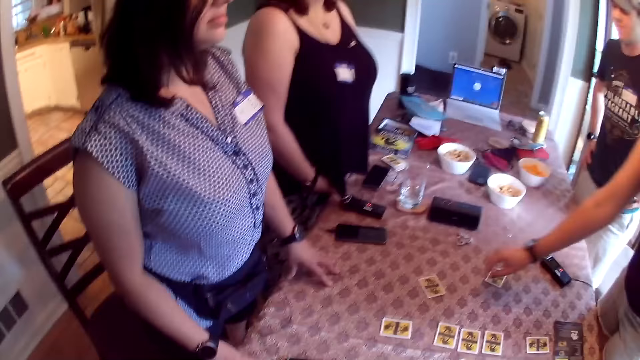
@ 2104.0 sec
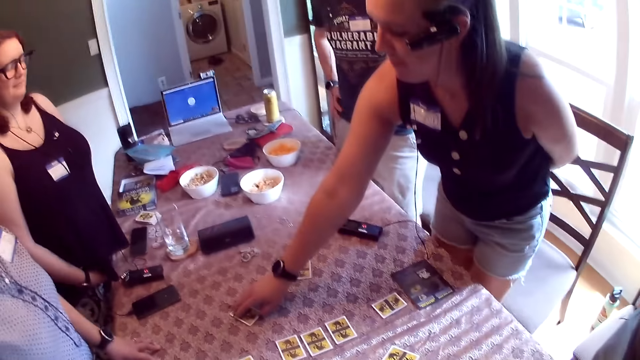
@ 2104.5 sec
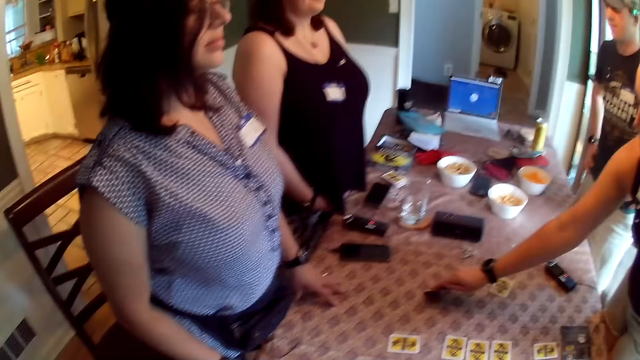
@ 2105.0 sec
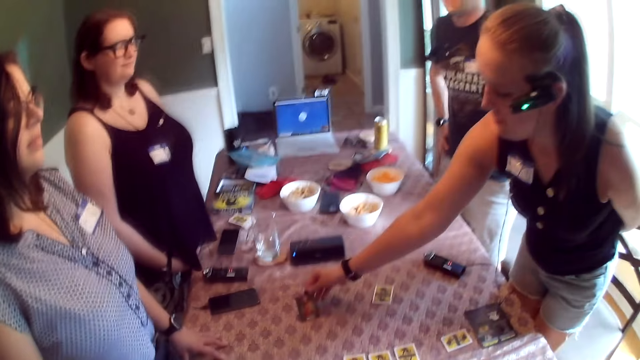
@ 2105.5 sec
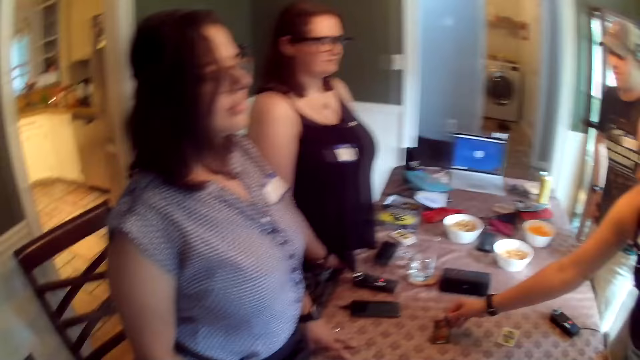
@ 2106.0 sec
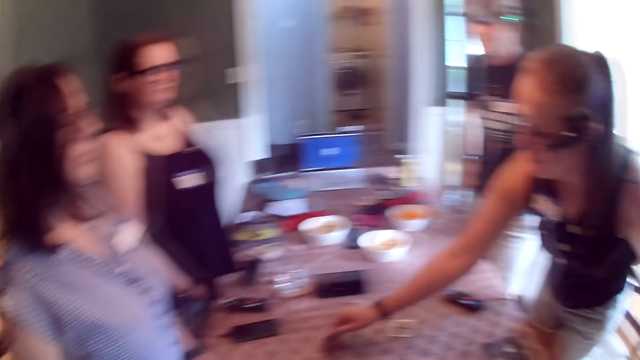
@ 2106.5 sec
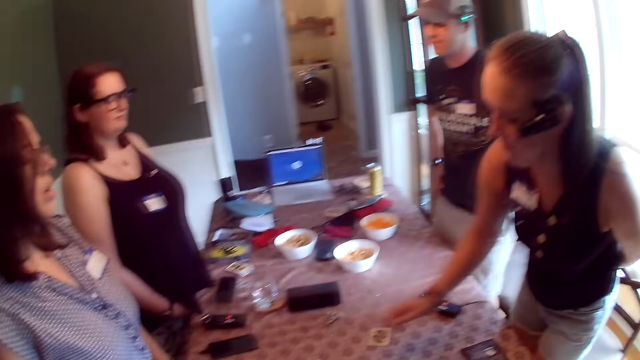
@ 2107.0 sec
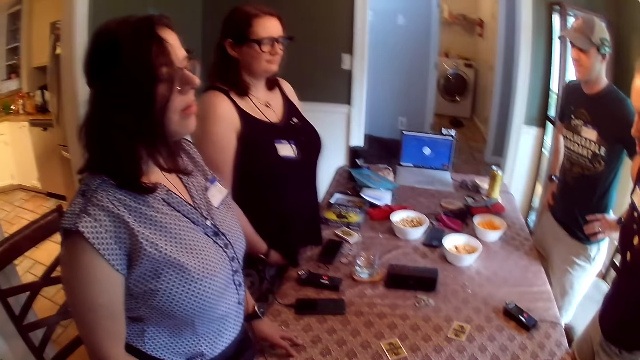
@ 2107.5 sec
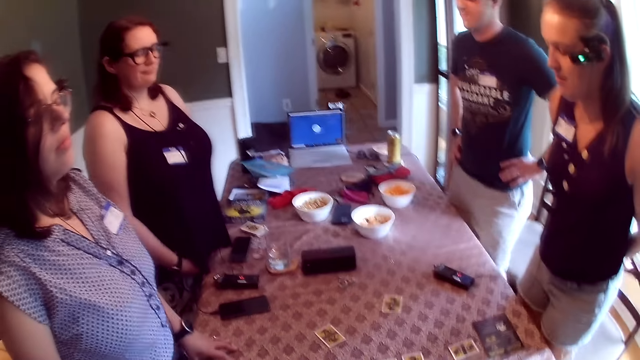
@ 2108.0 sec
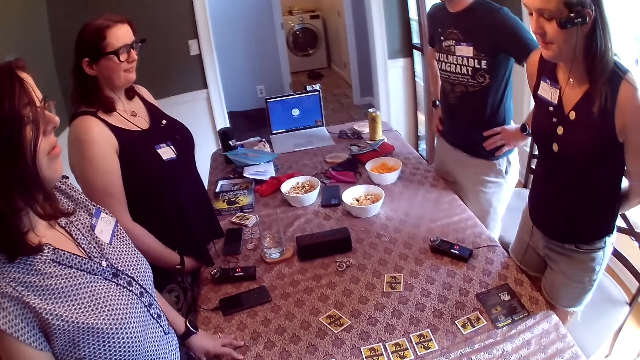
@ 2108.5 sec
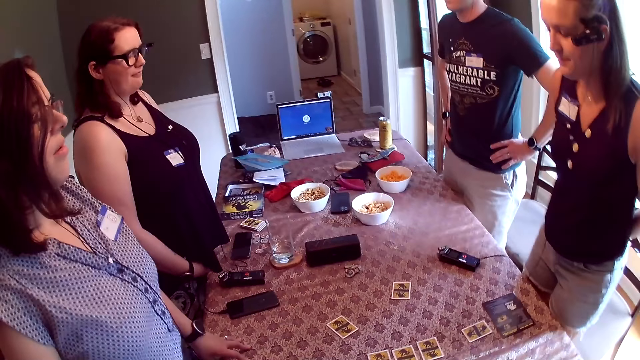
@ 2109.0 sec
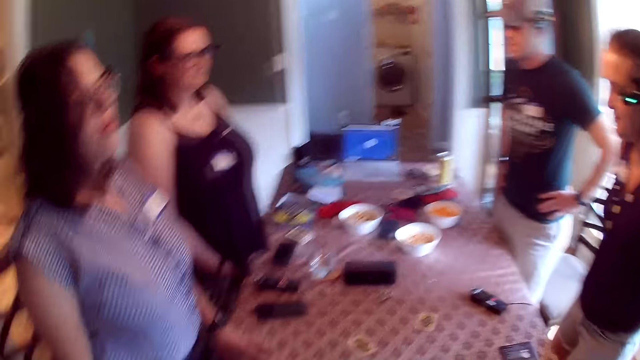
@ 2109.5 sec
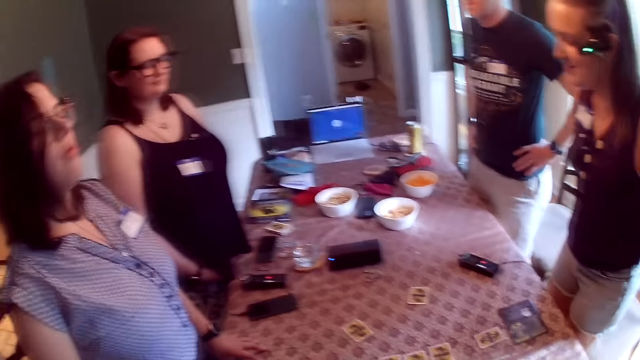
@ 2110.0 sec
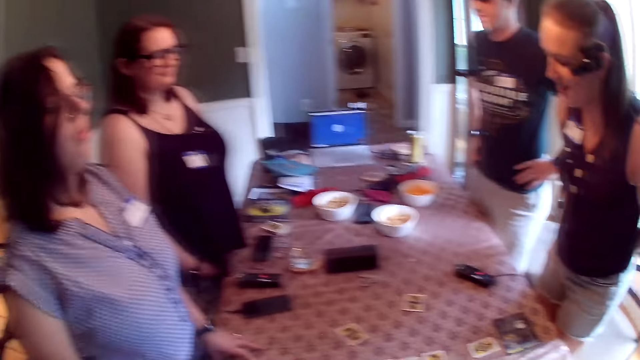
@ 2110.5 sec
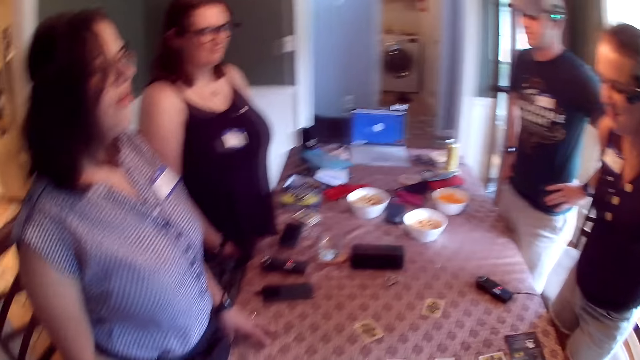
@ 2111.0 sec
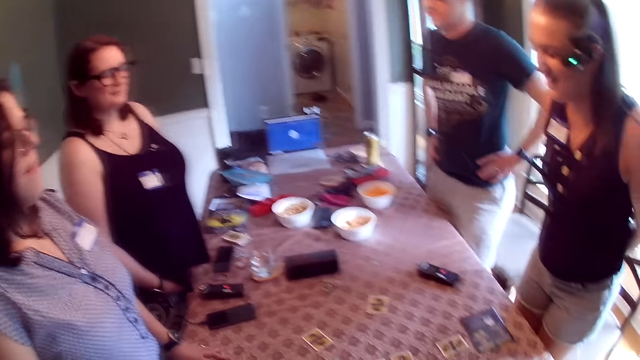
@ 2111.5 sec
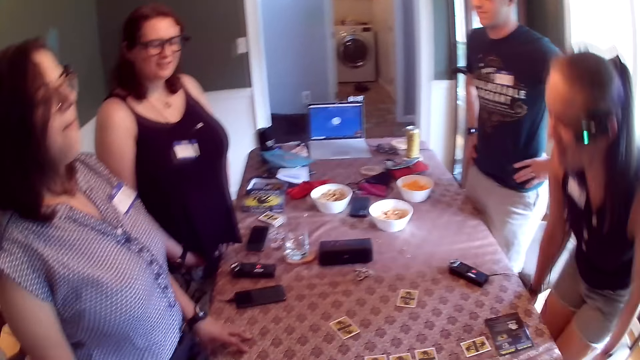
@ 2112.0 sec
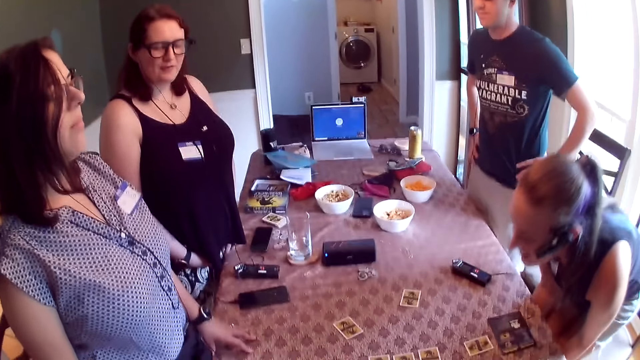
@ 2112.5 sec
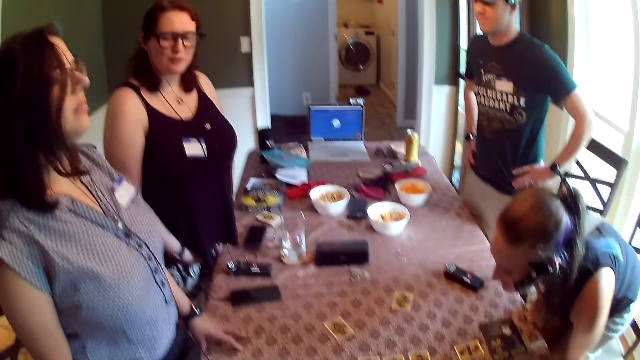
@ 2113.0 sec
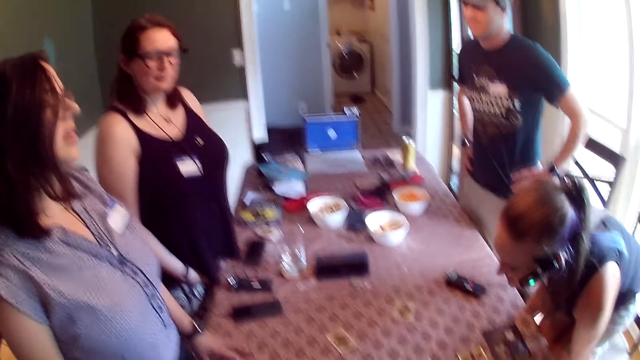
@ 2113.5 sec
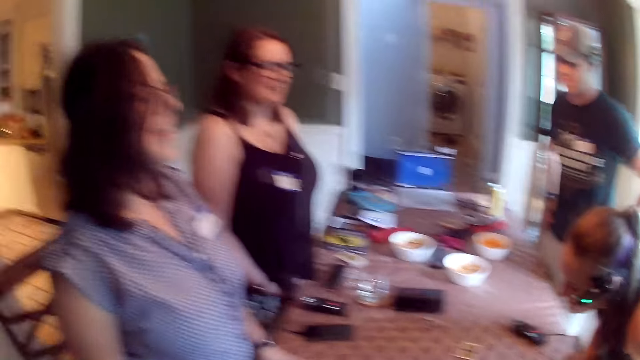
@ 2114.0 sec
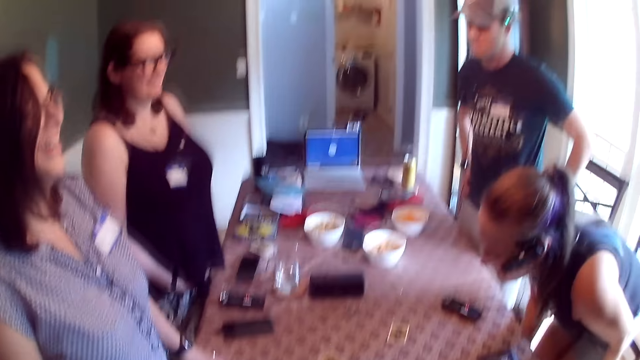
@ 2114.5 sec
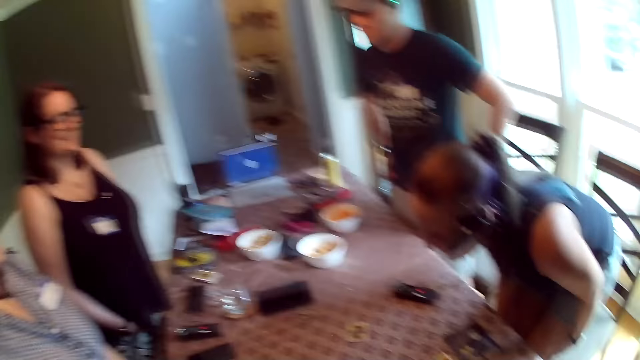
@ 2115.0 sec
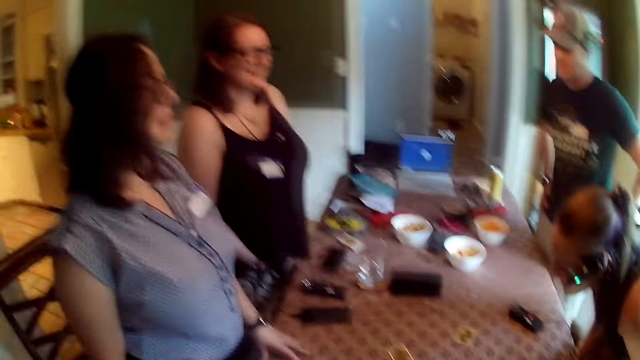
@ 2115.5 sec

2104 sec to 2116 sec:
The woman touches a card on the table with her right hand, turns the card with her right hand and drops the card on the table with her right hand. She converses with a group of people at the table.

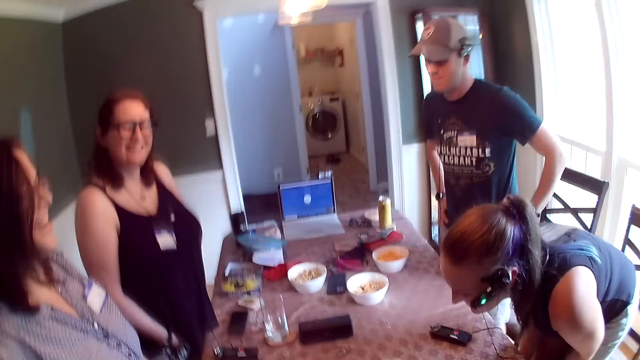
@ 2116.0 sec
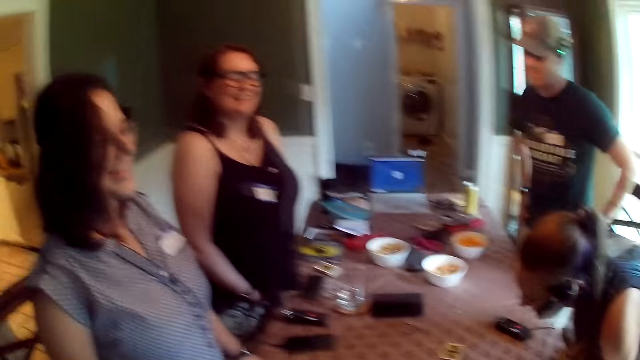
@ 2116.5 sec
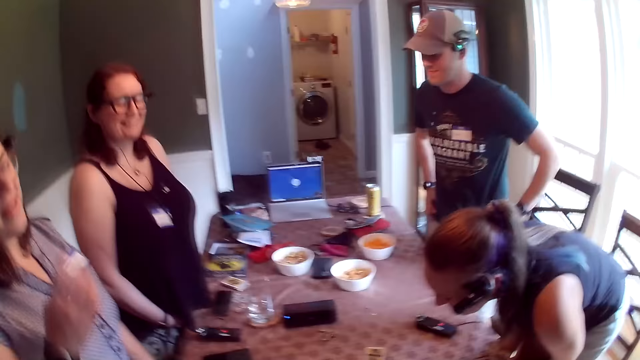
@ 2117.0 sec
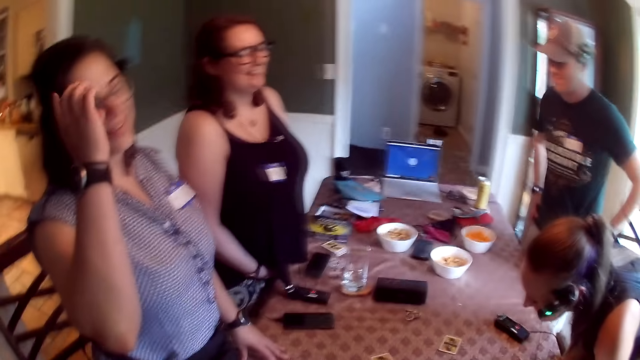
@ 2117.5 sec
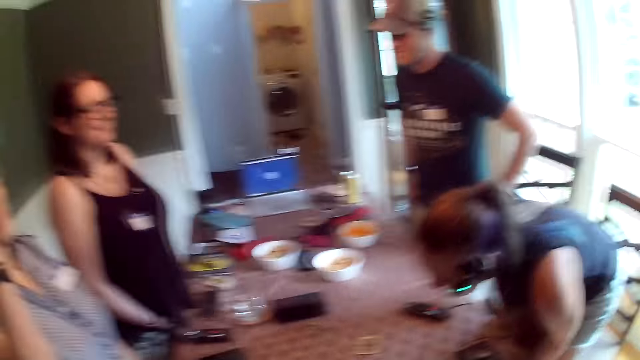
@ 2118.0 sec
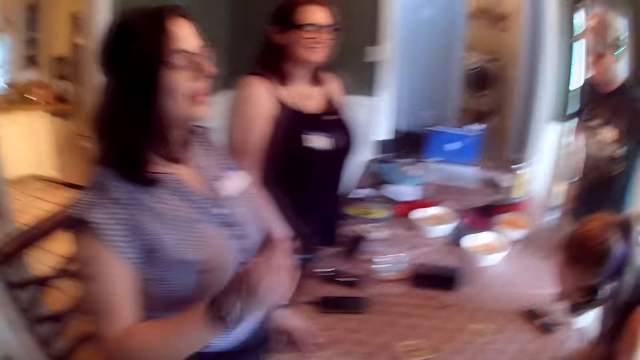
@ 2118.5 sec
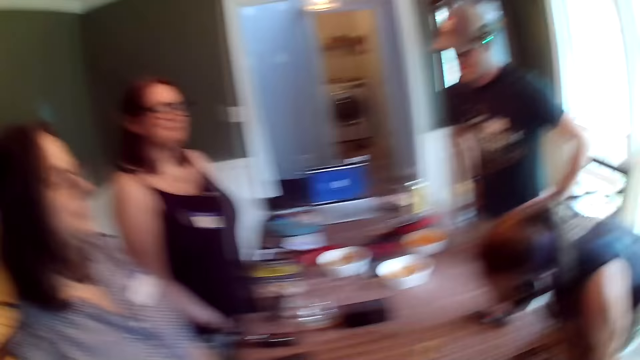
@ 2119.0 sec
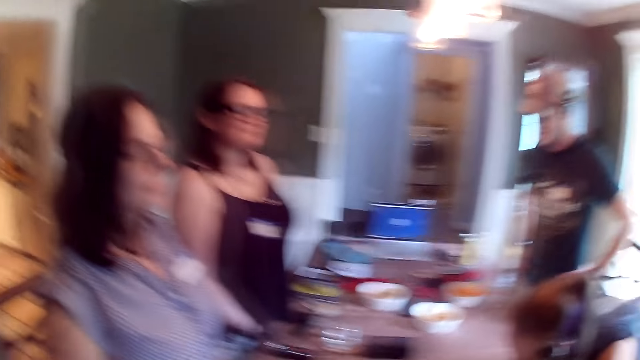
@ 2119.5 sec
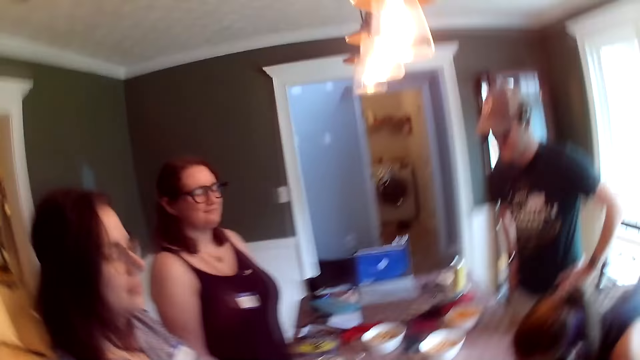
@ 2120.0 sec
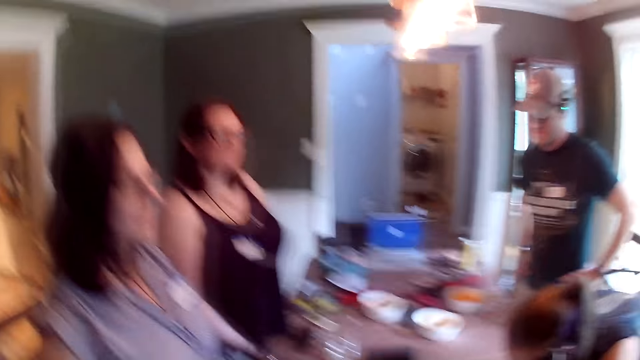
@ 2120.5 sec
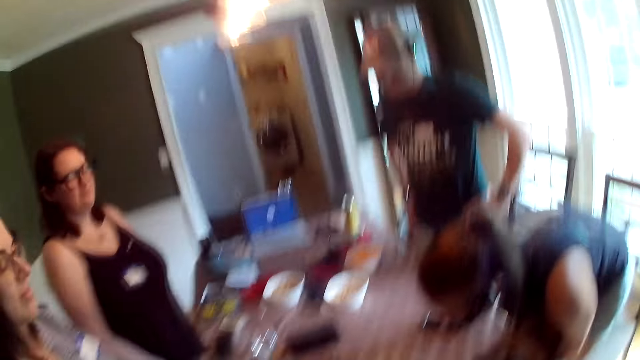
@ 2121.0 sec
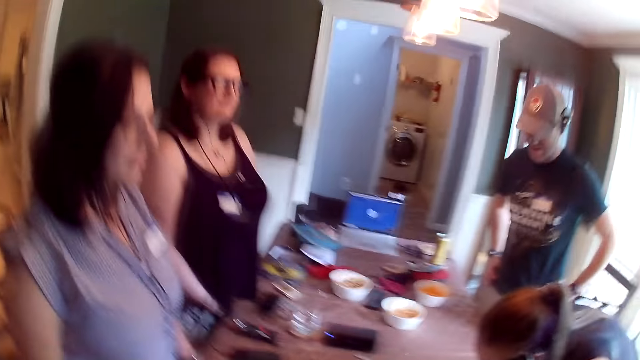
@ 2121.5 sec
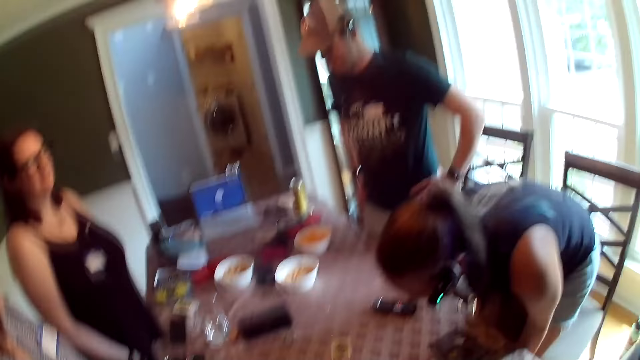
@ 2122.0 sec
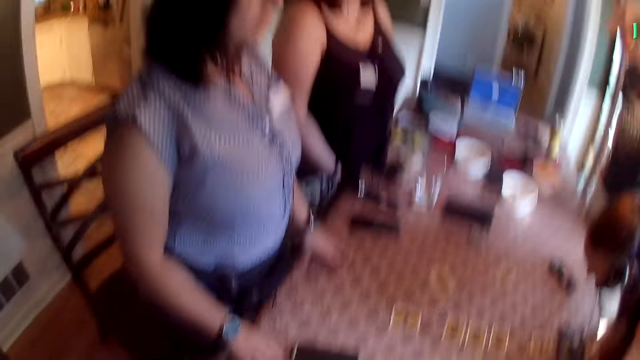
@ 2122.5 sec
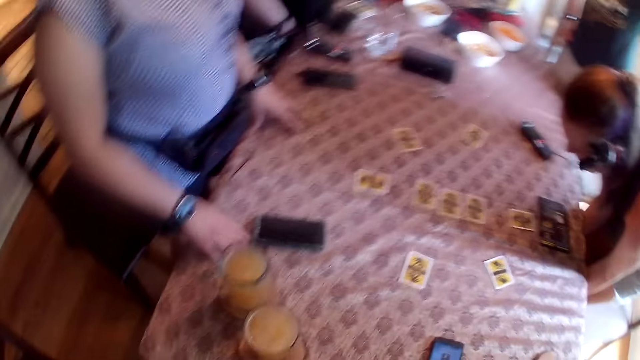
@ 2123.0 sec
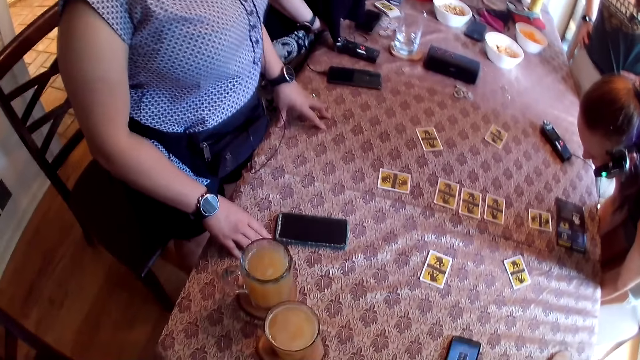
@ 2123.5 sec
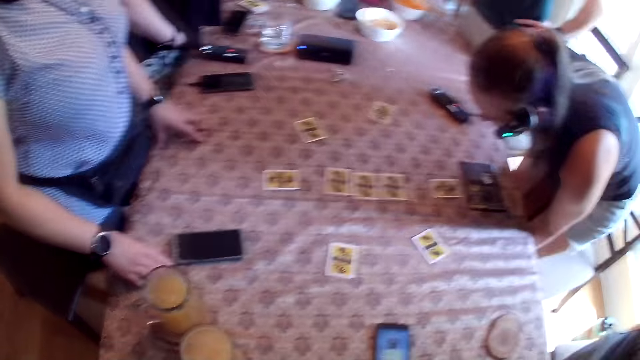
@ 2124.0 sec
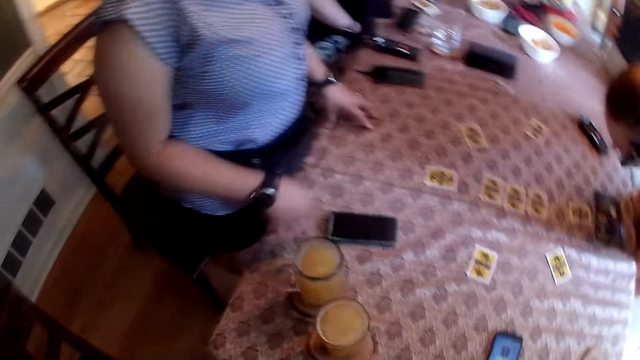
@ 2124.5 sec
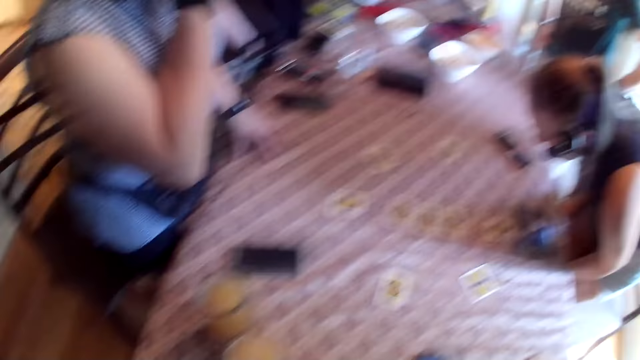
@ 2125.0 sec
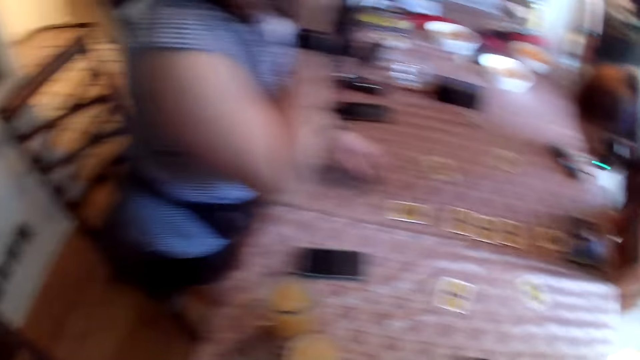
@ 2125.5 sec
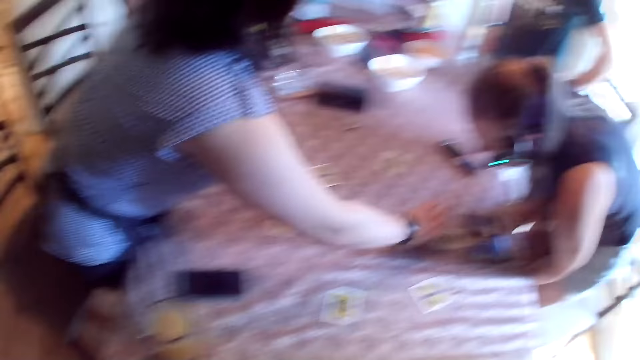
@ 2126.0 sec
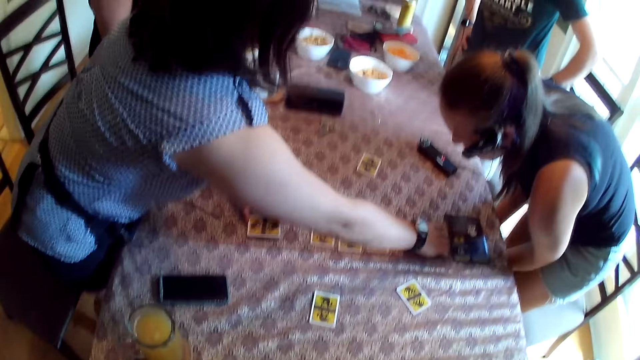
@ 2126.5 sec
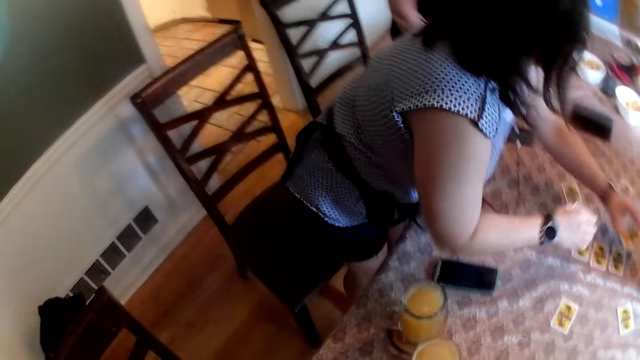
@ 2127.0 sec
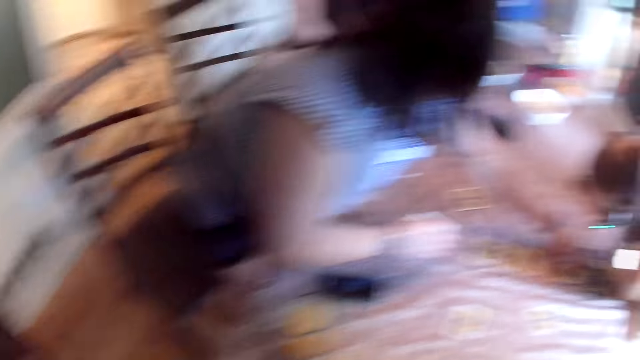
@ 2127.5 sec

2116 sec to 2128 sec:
The woman removes her right hand from the table. The woman picks some cards from the table with both her hands and places the card in her left hand on the table.
